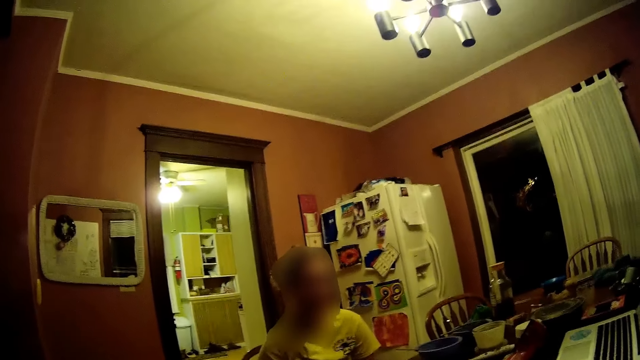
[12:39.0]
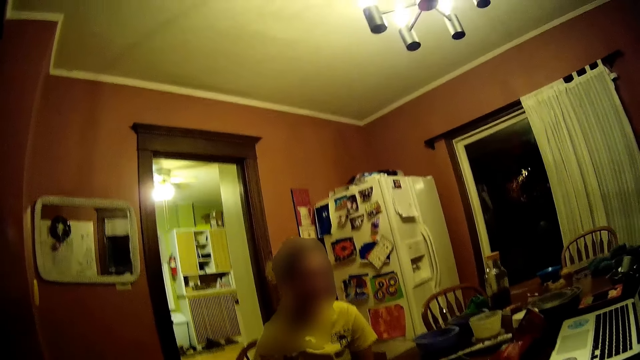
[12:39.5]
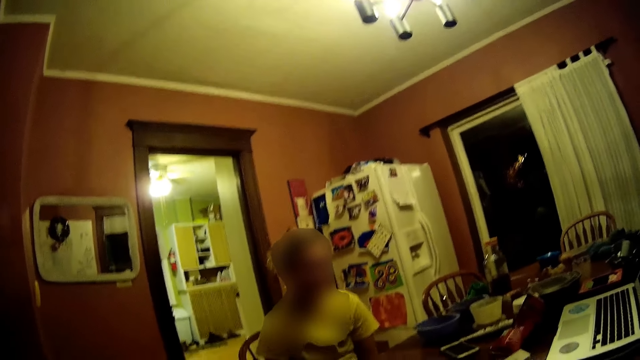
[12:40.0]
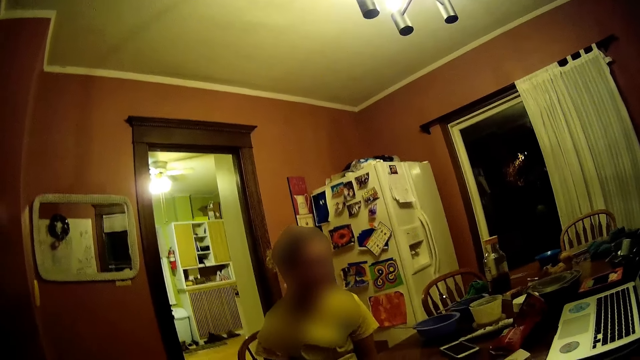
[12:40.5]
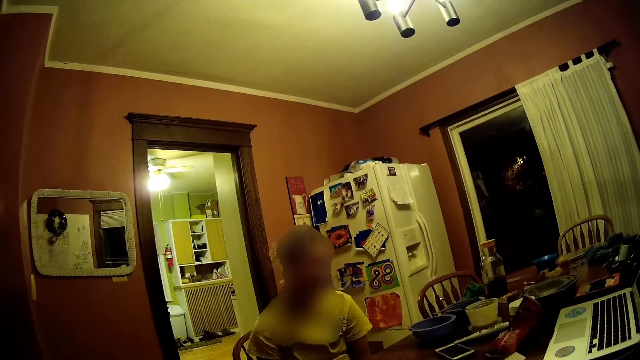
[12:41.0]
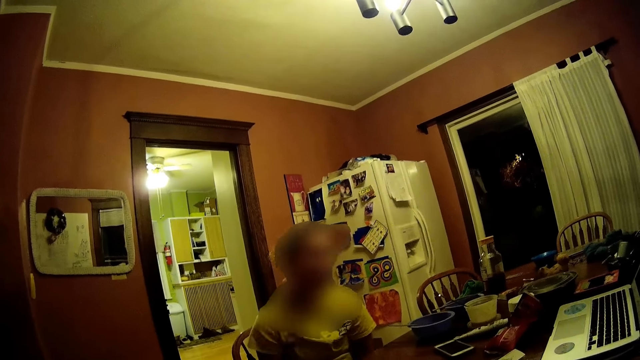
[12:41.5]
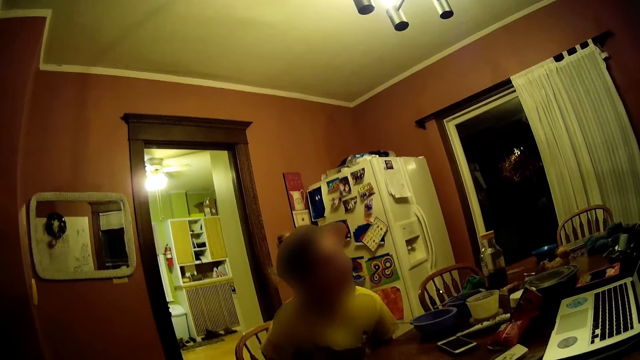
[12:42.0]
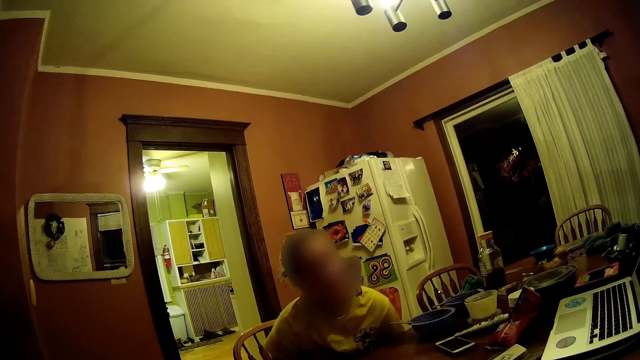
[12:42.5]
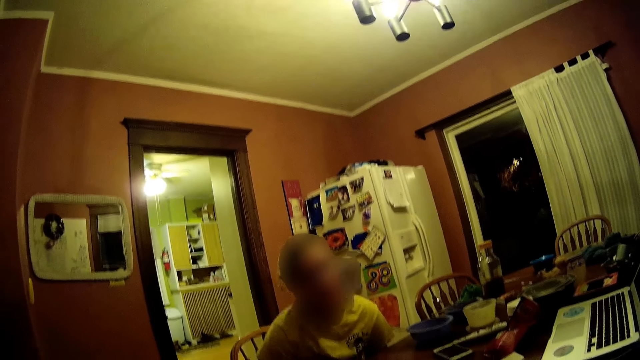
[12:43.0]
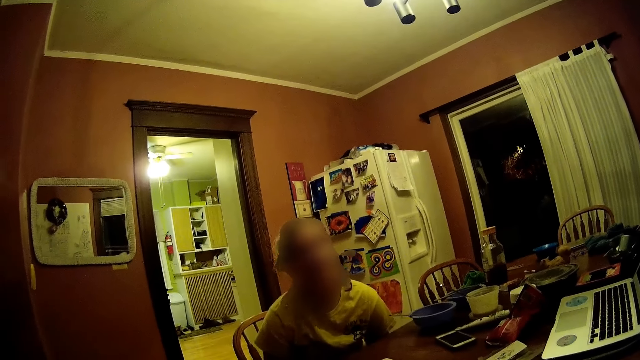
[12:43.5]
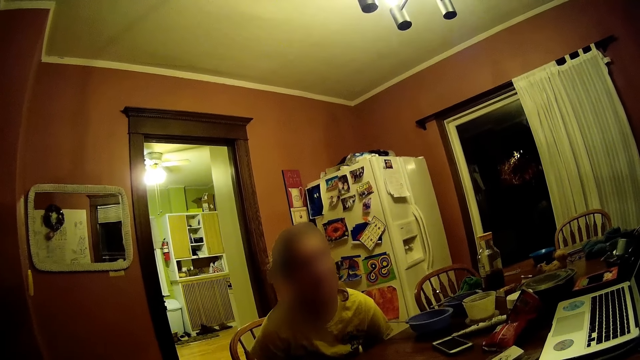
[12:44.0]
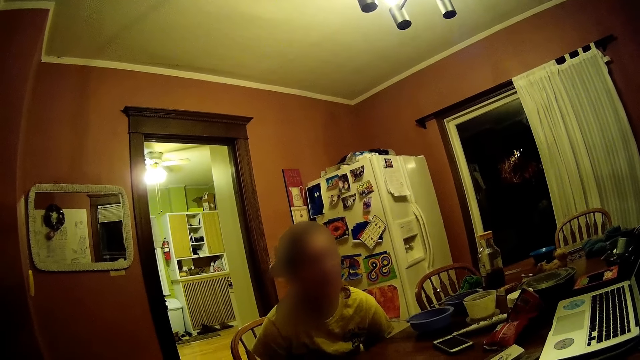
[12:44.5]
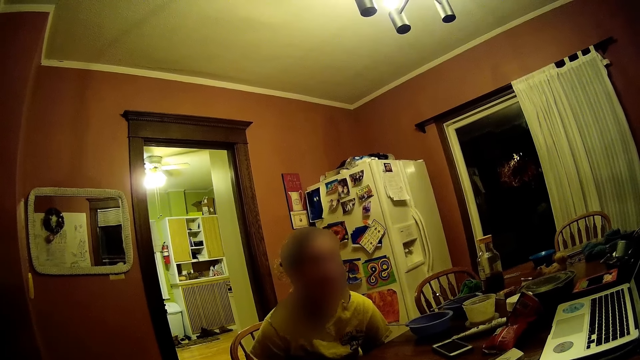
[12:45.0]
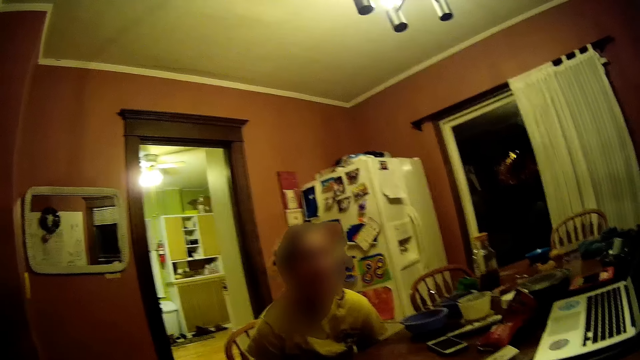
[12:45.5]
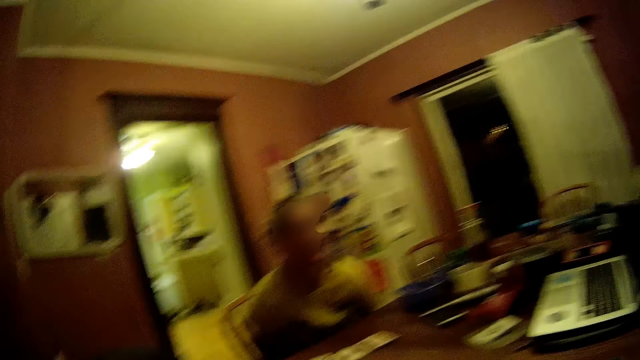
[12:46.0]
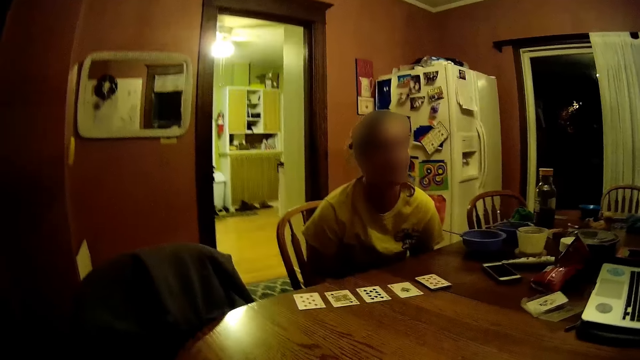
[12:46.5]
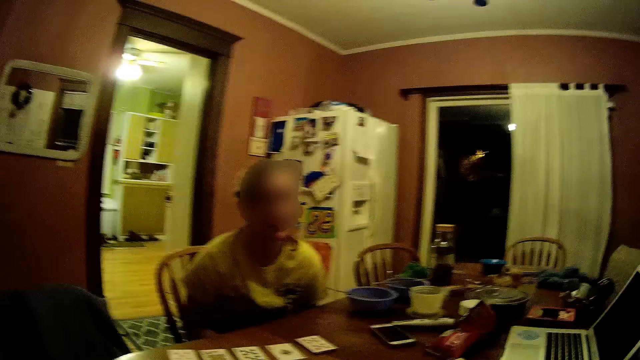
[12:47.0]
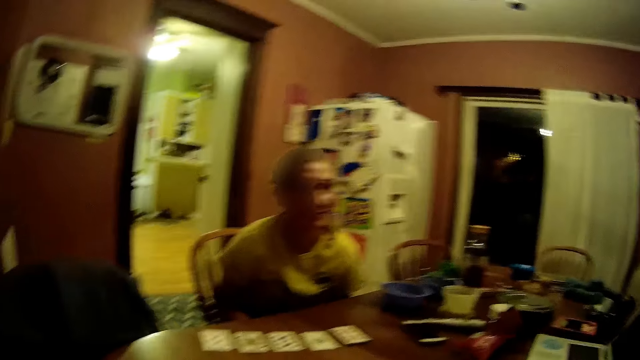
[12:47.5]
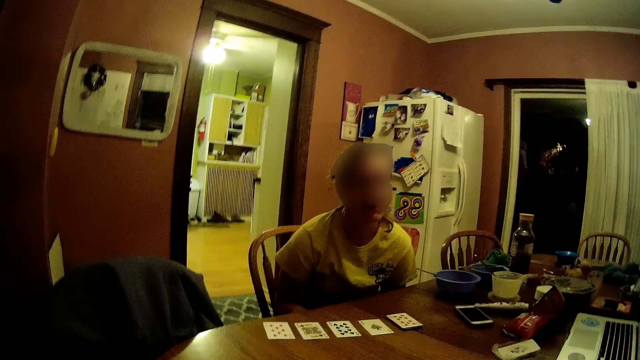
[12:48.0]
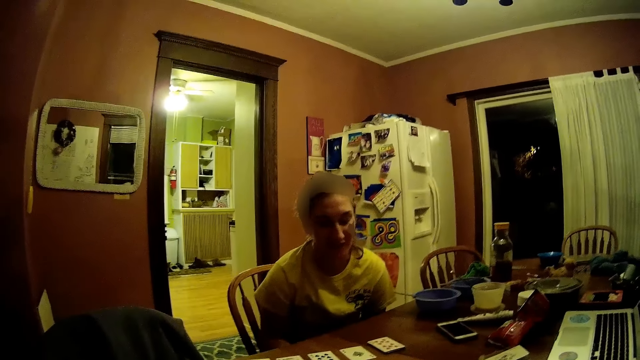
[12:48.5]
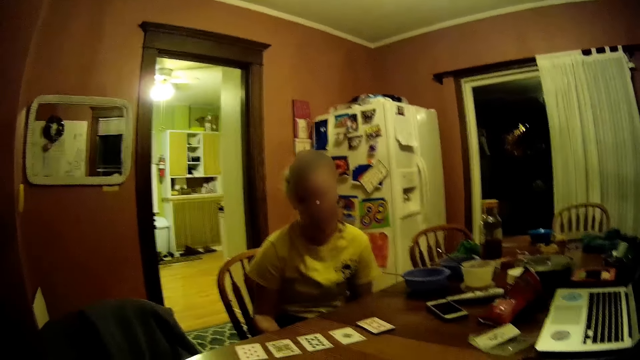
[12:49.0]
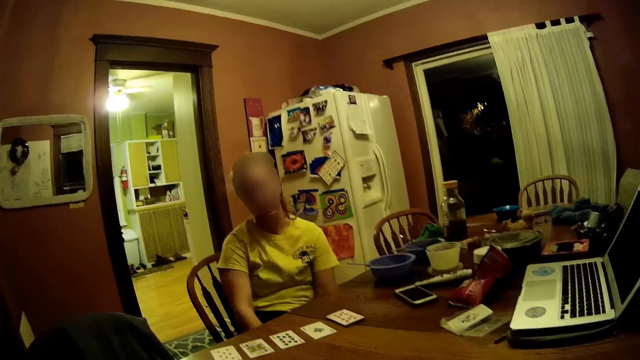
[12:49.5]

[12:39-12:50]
The lady interacts with the camera wearer. The camera wearer looks around.

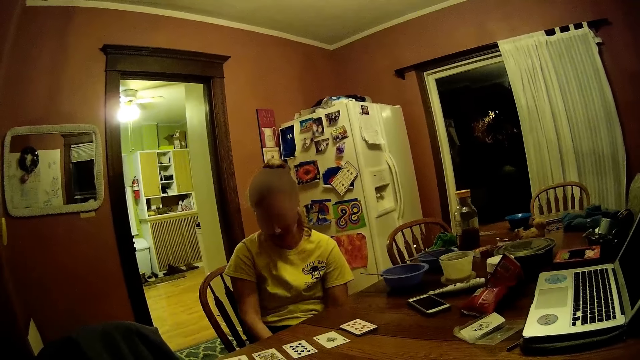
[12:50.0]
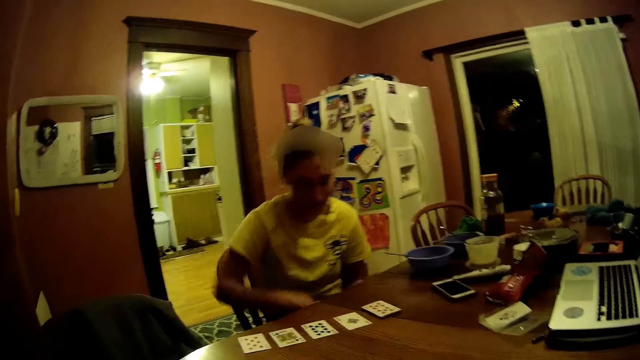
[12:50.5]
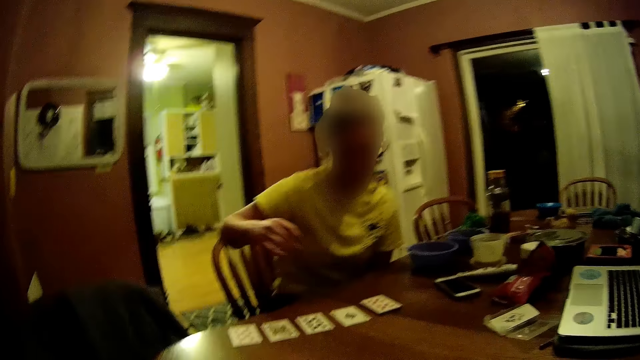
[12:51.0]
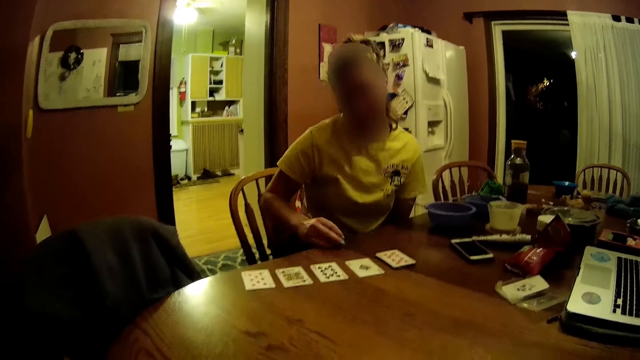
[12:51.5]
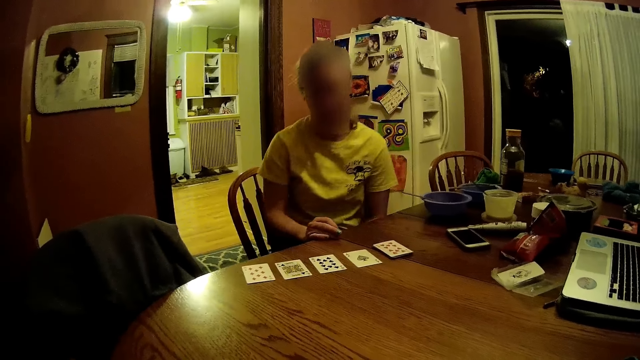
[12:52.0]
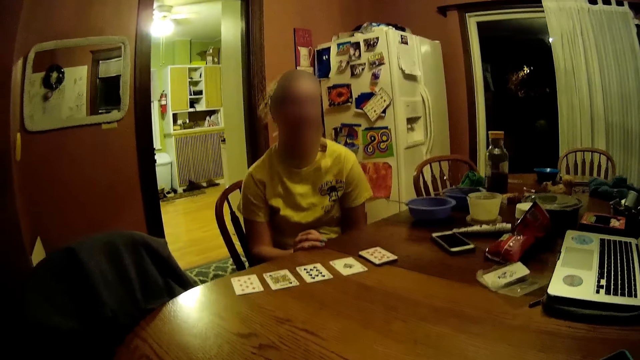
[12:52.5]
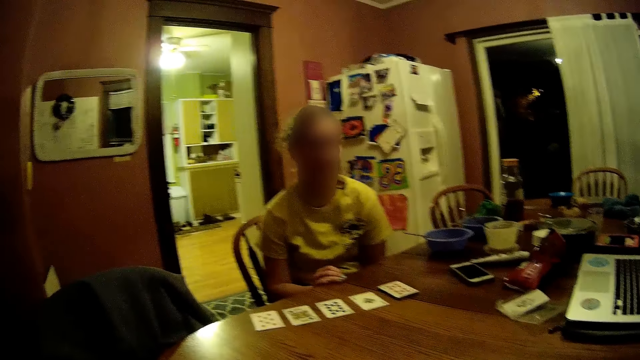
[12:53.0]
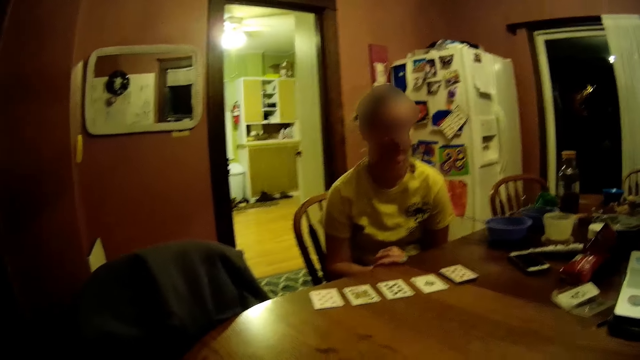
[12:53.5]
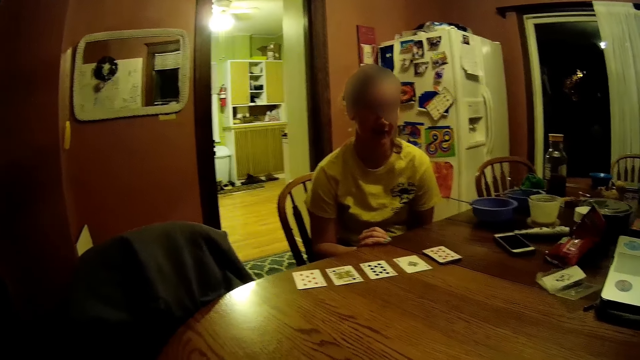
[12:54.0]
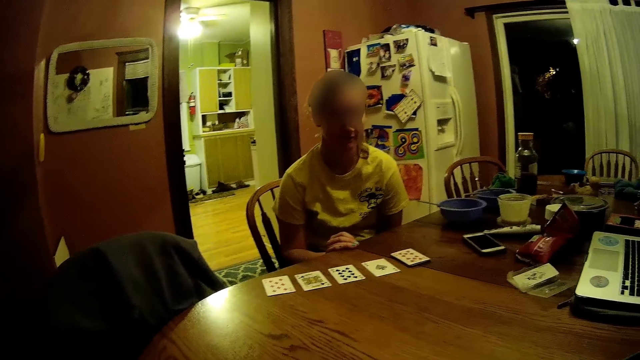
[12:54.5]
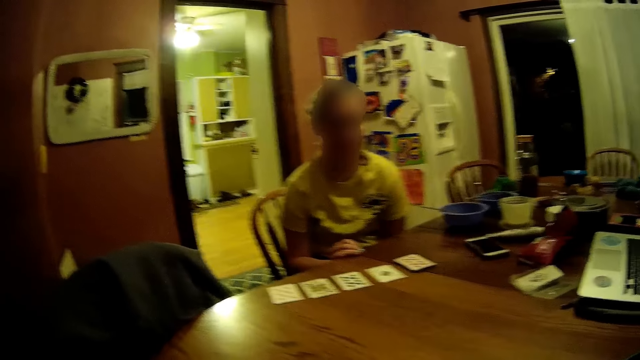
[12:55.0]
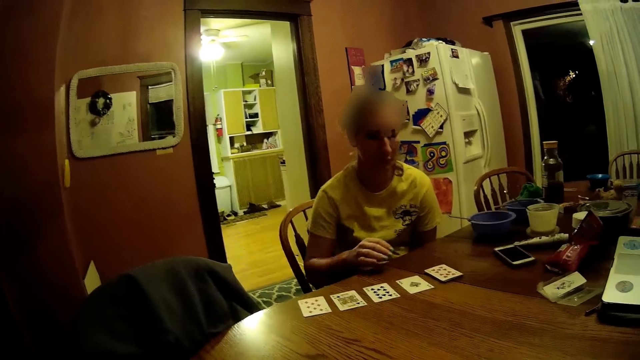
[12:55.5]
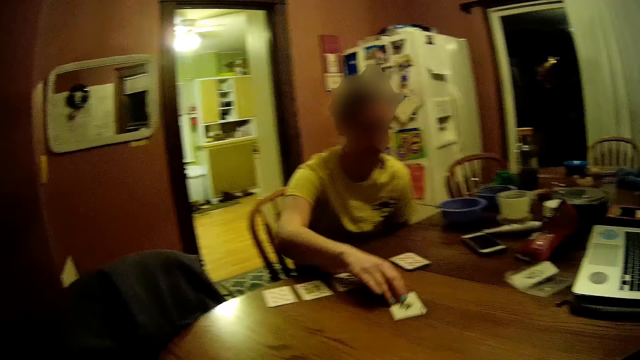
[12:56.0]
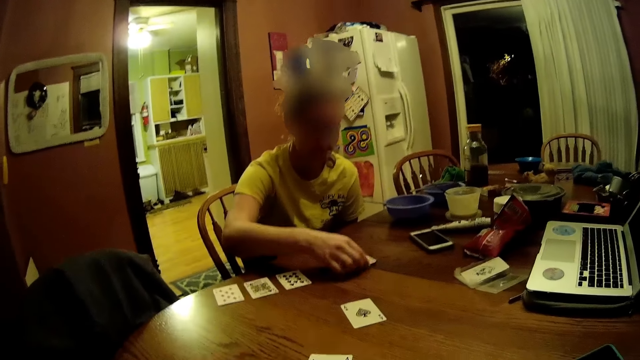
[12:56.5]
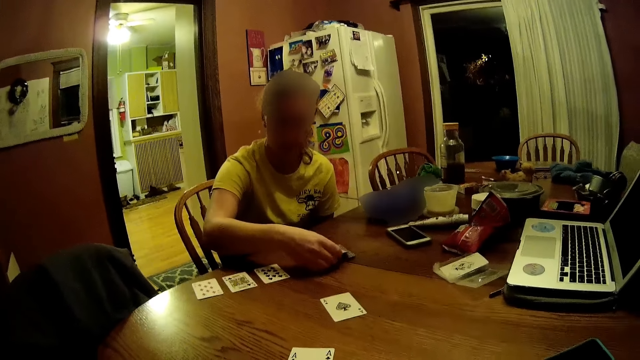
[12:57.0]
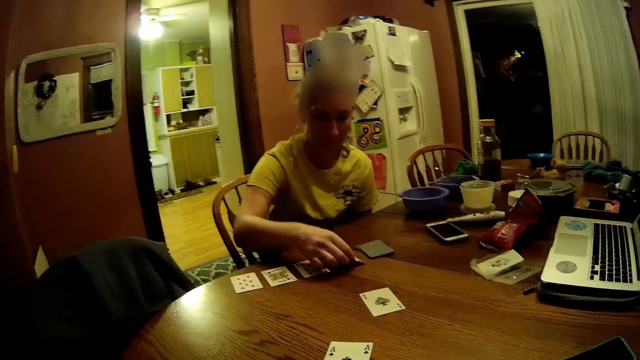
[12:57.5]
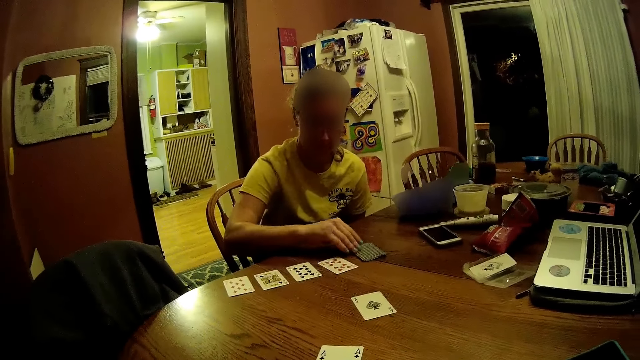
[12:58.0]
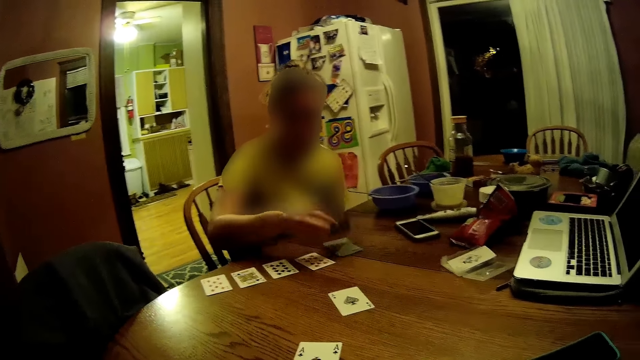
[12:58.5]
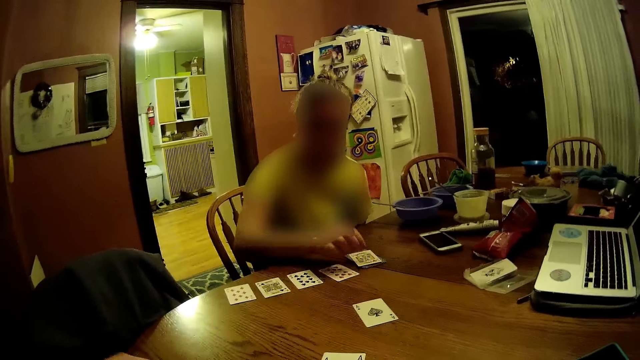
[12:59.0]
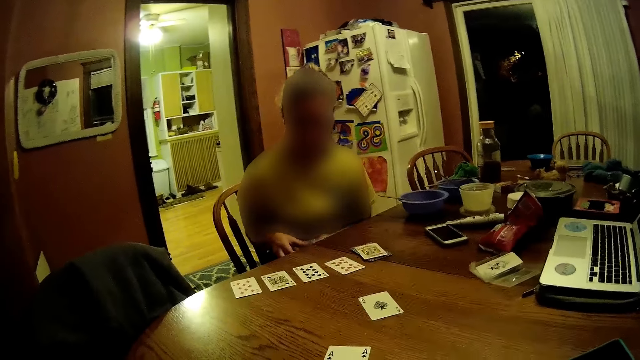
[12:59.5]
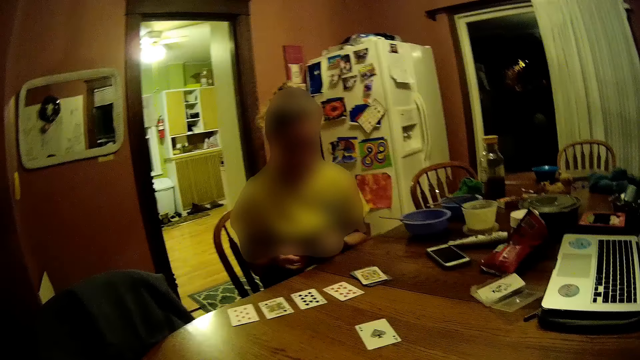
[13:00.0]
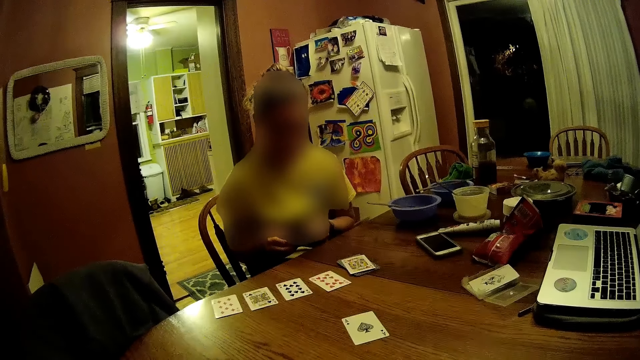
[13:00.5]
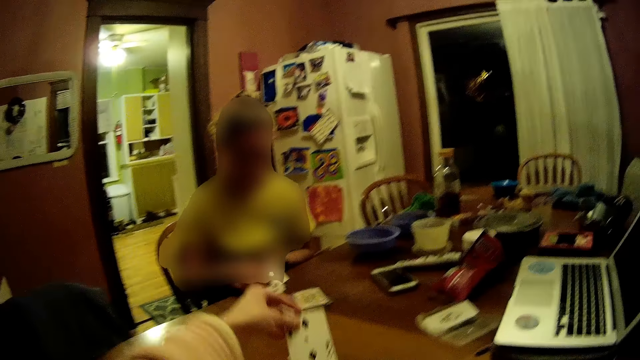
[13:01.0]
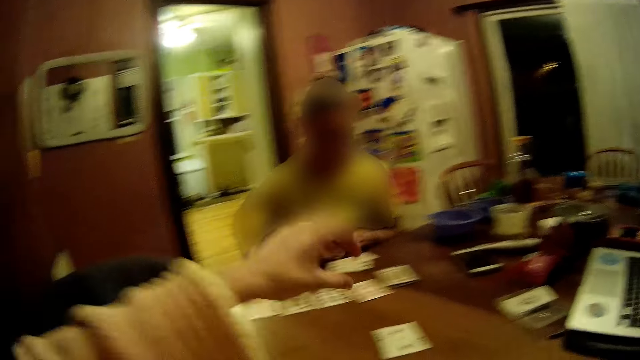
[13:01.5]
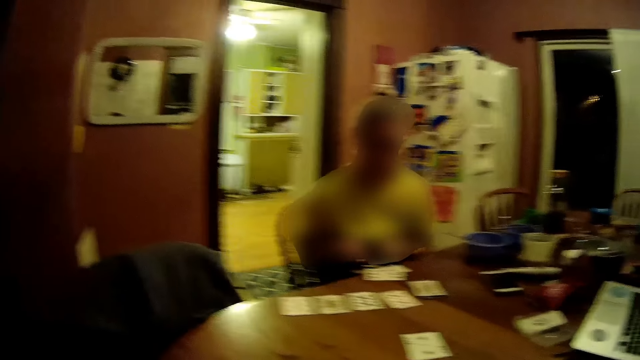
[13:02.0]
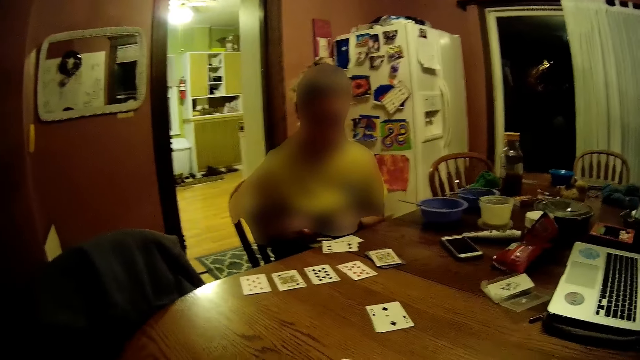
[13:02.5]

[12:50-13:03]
The woman adjusts on the chair and places her right hand on the table. The woman moves a card forward on the table with her right hand. The woman plays a card game. The woman picks up a card from the deck on the table with her right hand and drops the card on the table with her right hand. The woman turns a card on the deck of cards on the table with her right hand. The woman picks up a card in her left hand with her right hand. The camera wearer places a card on the table with her left hand. The woman places the card on the table with her right hand. The camera wearer plays a card game.
